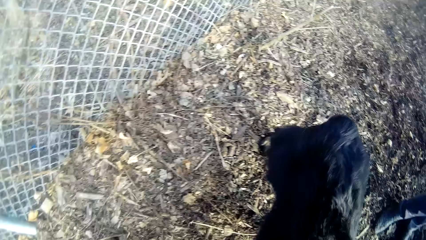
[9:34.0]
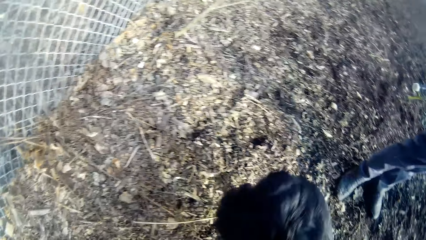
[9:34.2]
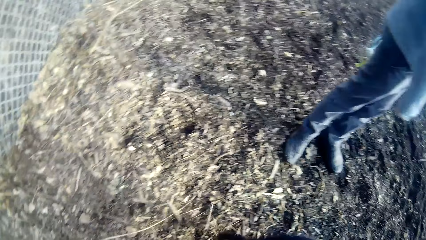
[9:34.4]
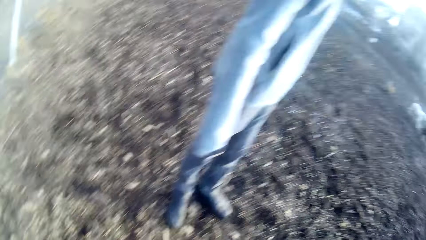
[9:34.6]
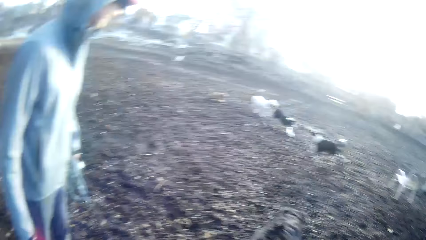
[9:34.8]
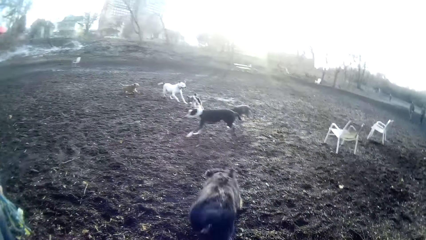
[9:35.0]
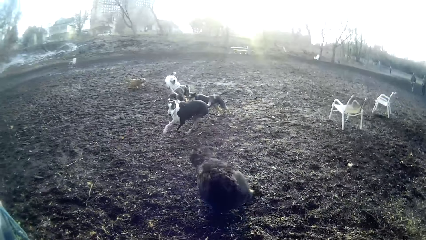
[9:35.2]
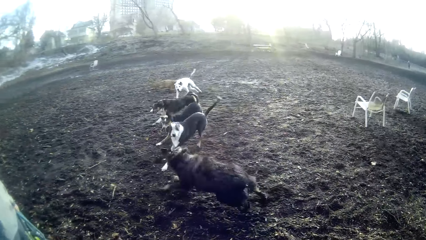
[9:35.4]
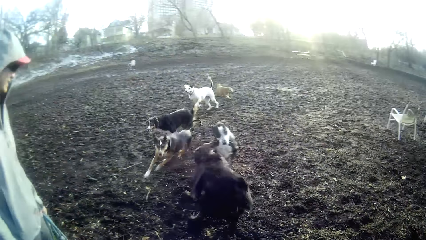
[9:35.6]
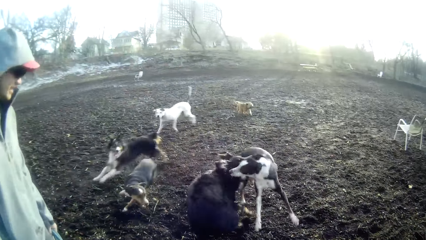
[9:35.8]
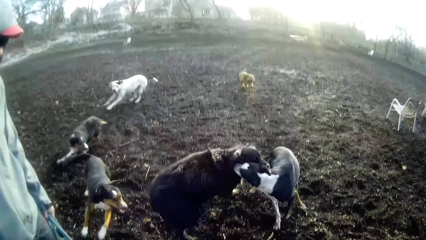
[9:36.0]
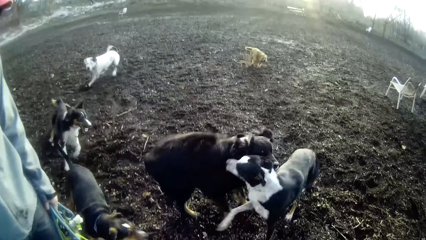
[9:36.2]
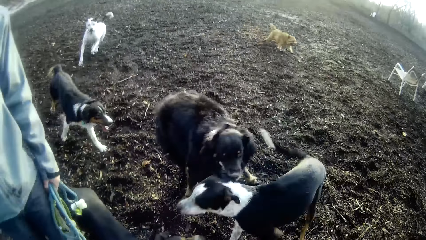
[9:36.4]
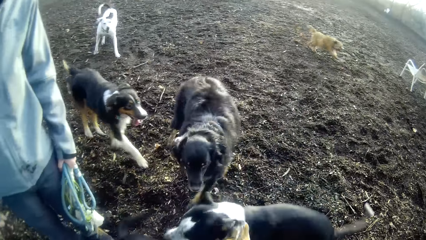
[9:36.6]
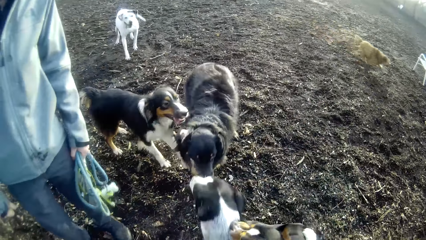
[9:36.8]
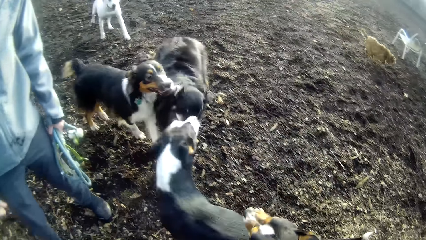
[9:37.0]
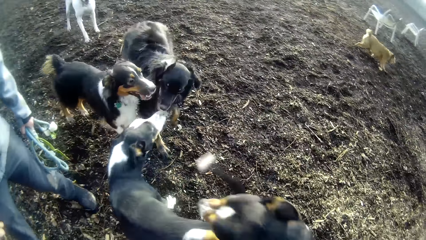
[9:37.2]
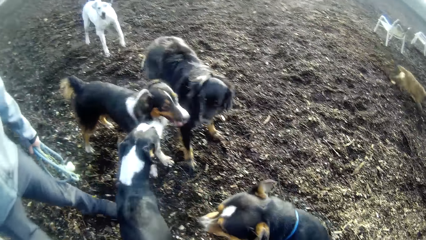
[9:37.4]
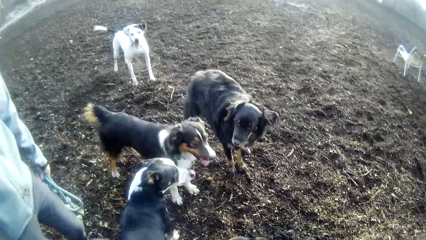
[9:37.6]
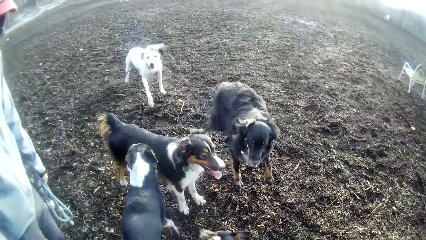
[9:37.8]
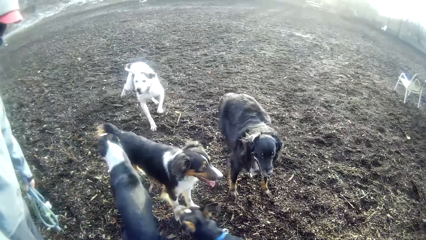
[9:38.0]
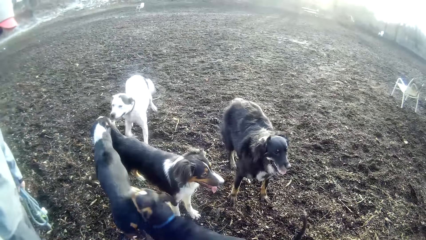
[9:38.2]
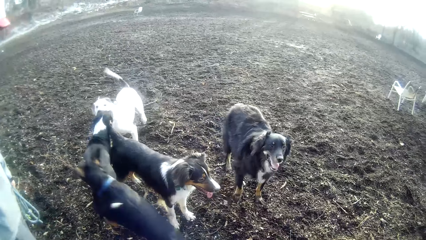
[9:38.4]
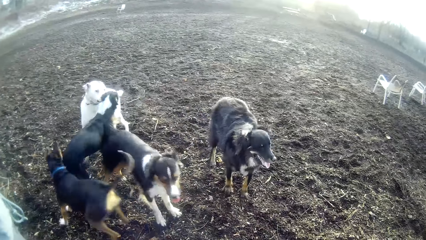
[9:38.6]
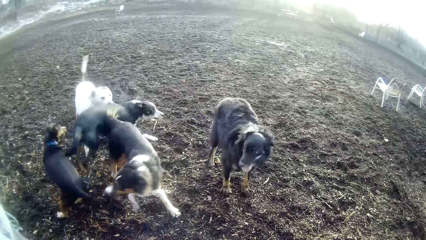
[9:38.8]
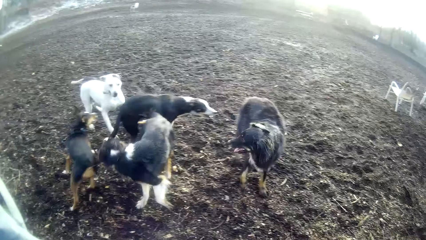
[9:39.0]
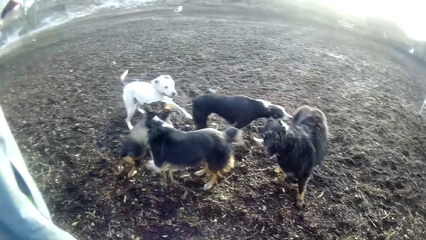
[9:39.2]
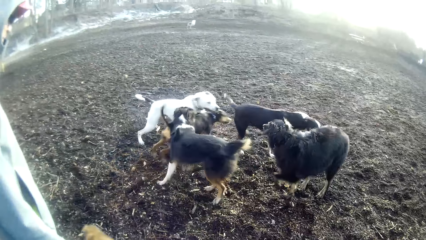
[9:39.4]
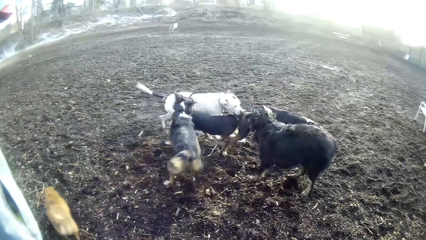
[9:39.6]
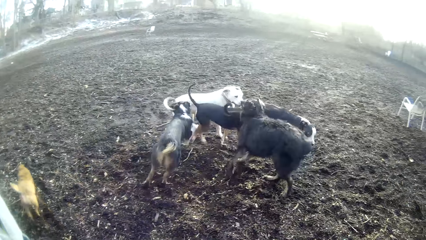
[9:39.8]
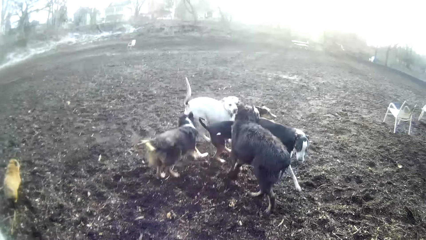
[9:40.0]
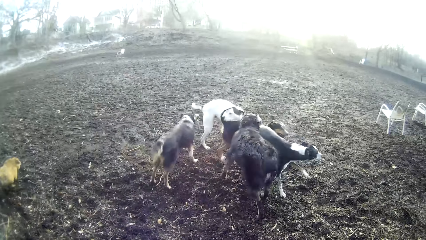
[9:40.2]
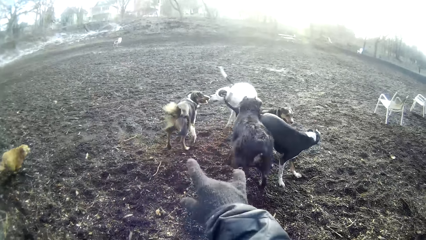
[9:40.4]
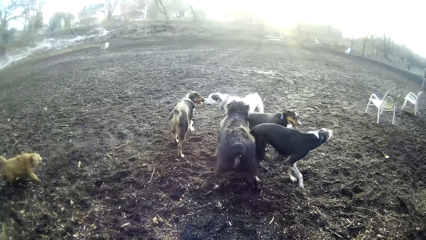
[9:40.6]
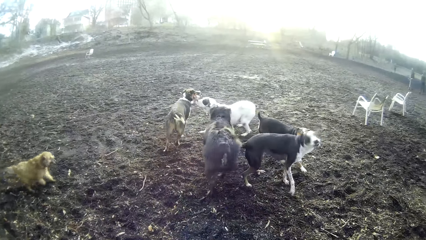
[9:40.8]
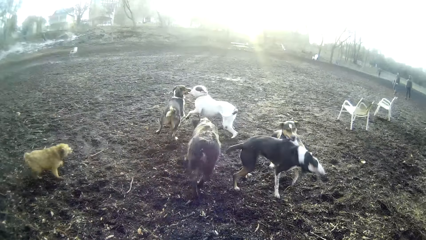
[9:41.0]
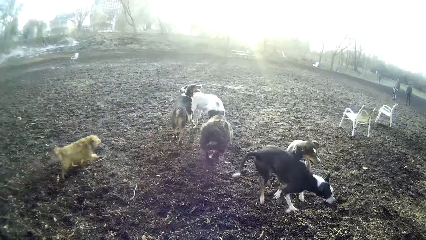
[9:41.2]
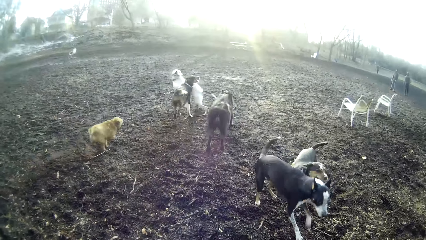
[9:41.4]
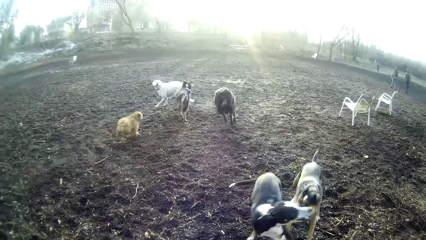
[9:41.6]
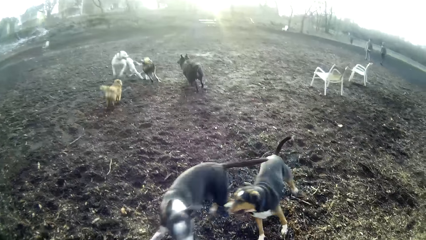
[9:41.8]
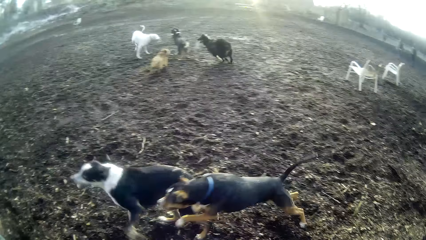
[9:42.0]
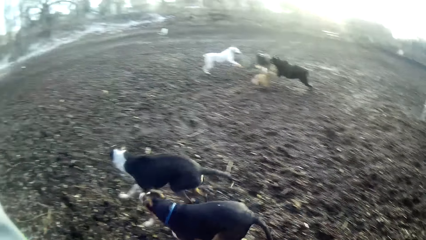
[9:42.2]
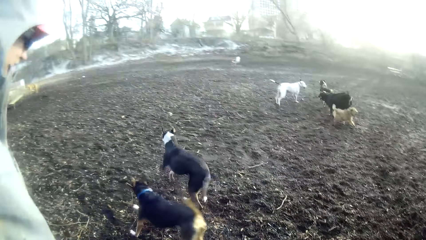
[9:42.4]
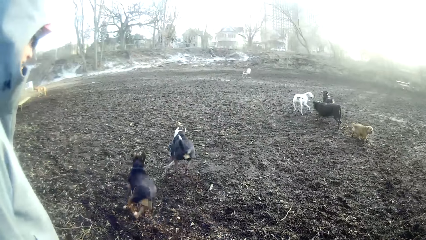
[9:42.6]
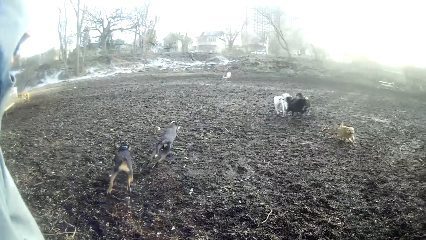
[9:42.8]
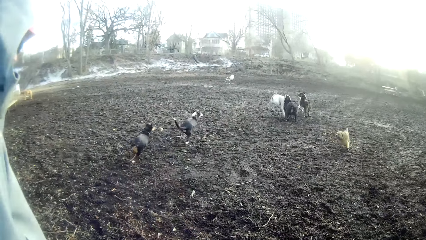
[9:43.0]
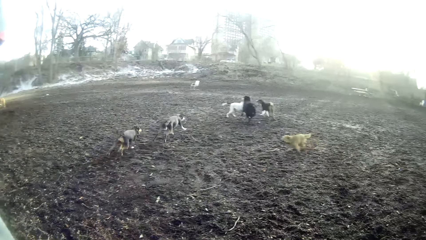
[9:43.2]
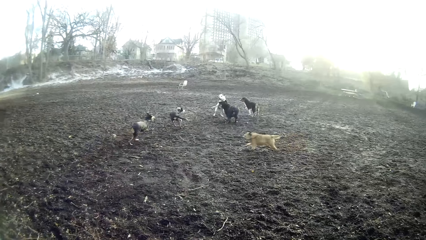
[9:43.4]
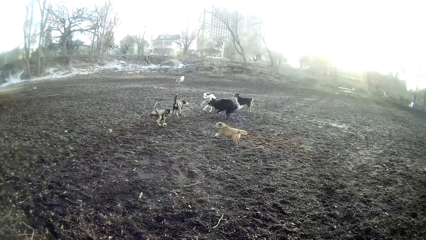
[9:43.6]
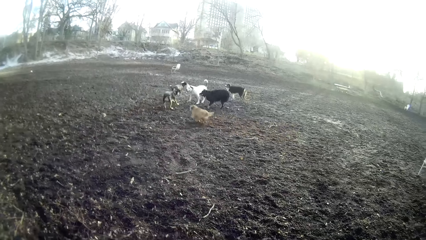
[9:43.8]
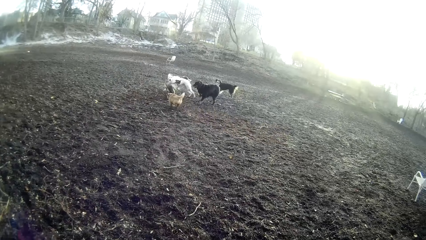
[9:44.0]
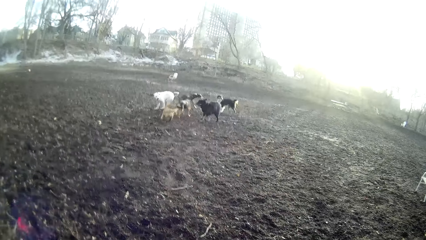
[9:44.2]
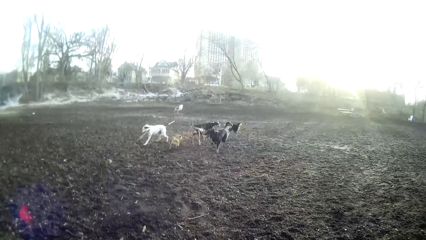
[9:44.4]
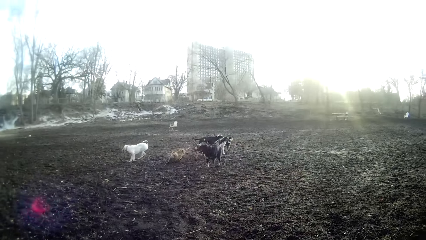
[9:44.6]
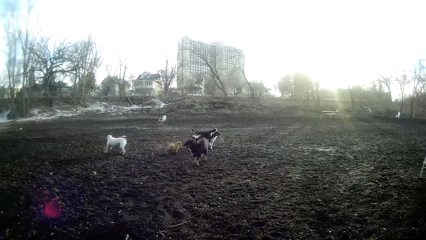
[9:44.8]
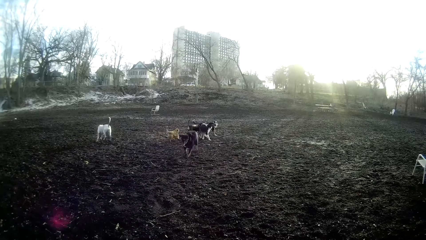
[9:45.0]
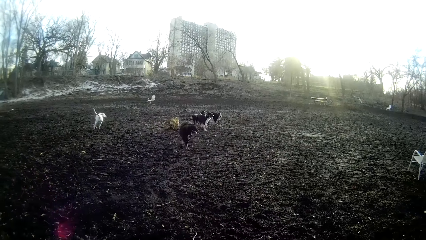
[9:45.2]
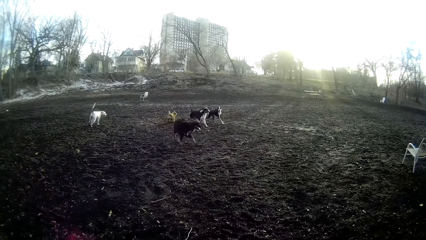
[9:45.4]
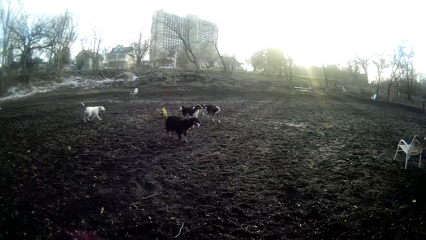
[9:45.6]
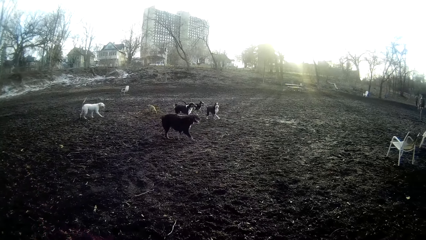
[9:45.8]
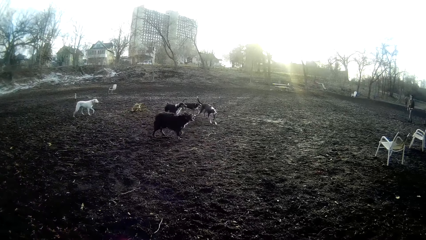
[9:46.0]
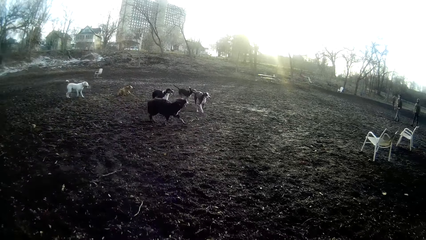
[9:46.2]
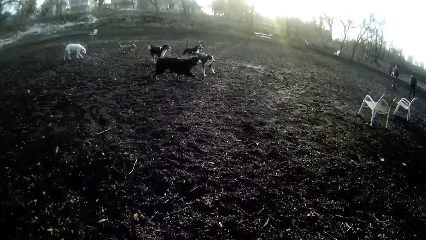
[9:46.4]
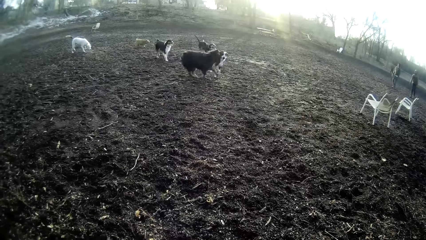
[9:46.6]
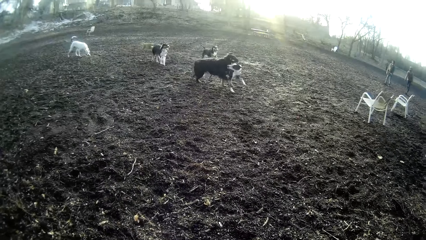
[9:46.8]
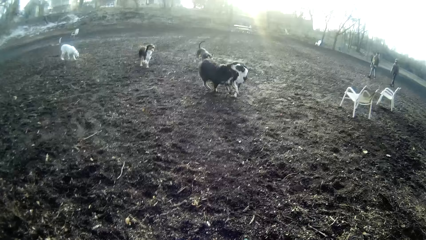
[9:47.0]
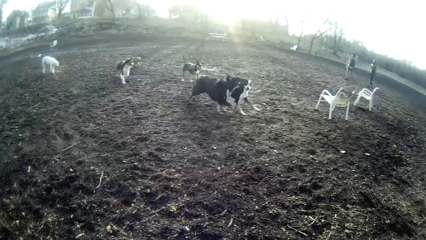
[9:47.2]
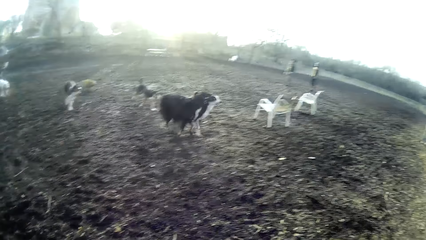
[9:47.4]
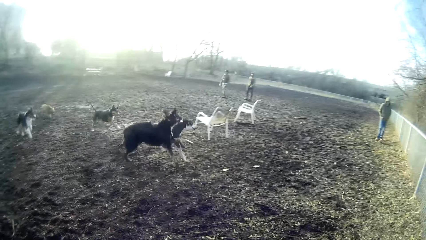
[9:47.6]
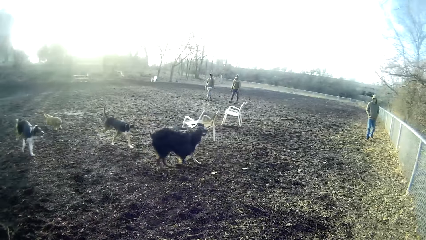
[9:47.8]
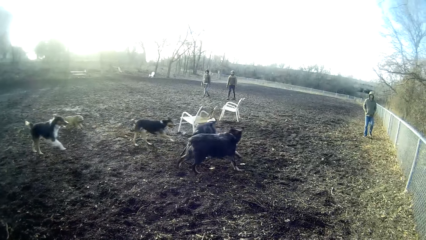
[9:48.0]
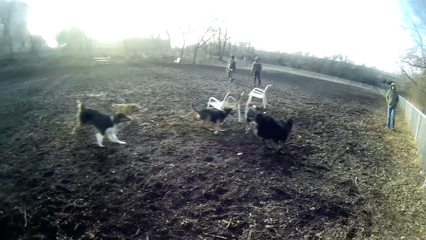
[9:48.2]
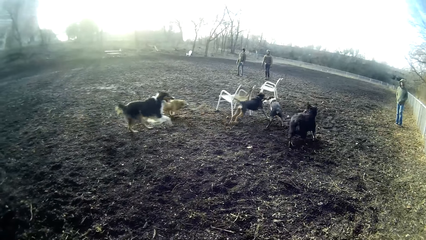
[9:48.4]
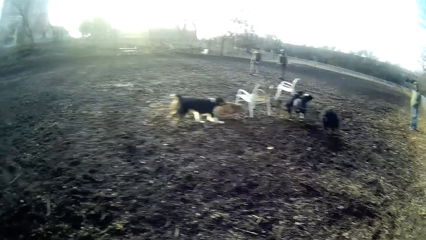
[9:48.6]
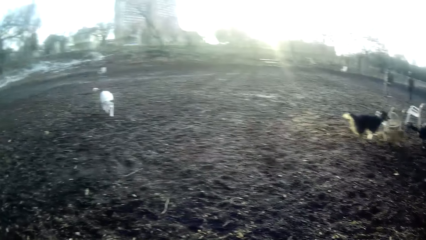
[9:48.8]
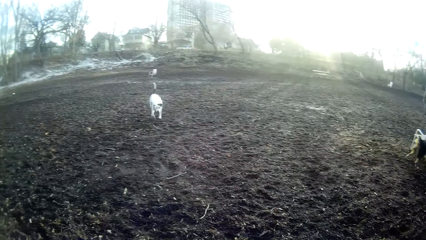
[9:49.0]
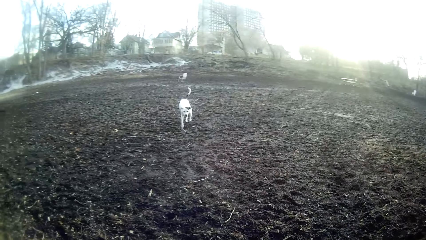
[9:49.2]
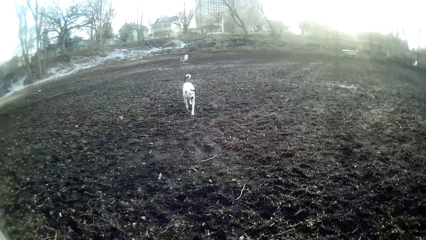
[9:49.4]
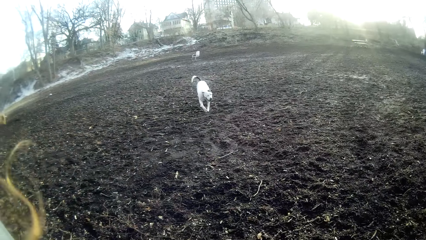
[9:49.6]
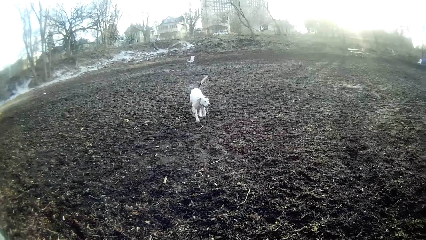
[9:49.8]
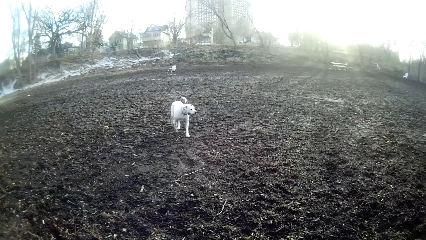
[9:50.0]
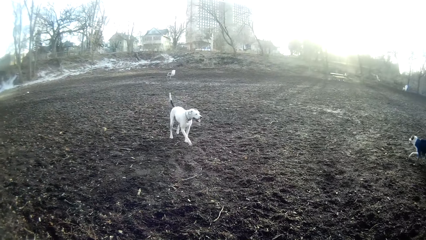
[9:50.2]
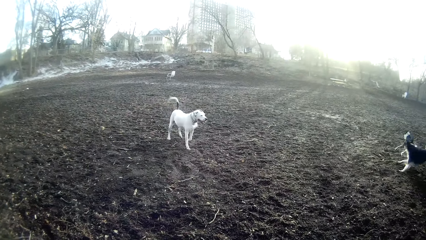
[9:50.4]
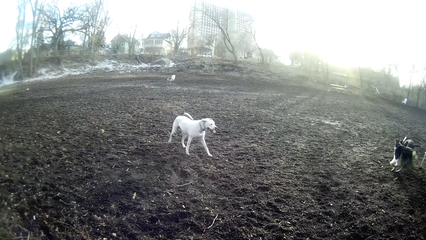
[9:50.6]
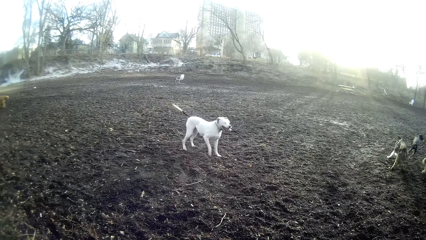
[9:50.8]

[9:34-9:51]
The camera wearer looks at the dog. The dog plays with other dogs. The camera wearer points at the dogs and looks at the dogs.
